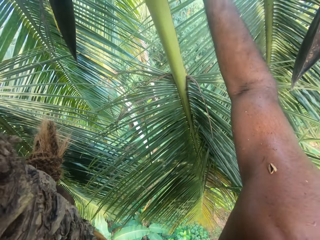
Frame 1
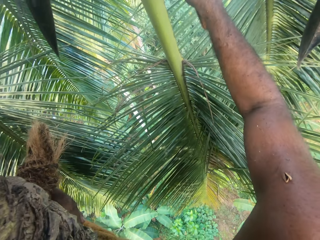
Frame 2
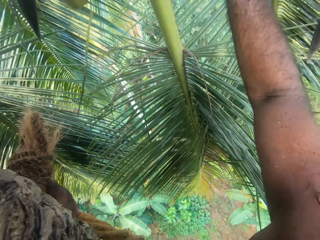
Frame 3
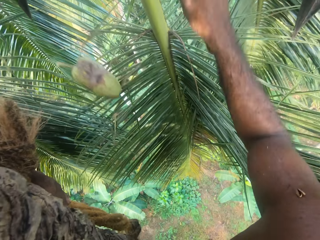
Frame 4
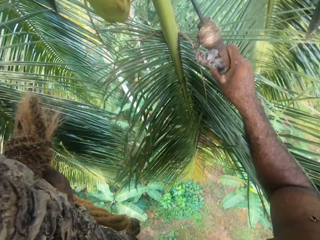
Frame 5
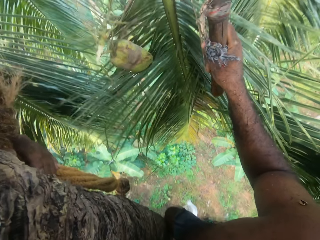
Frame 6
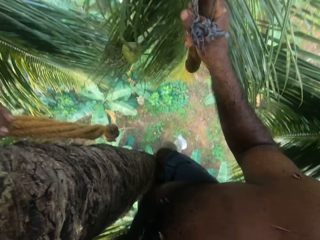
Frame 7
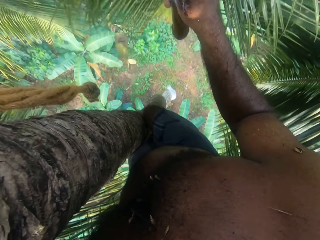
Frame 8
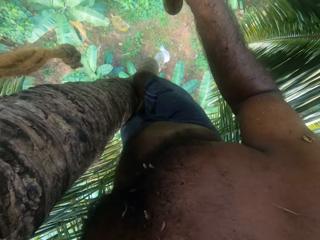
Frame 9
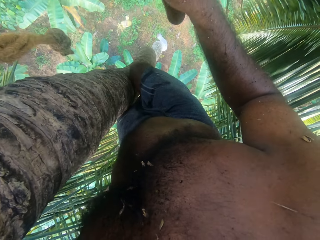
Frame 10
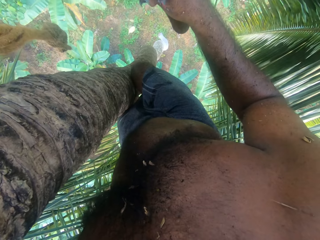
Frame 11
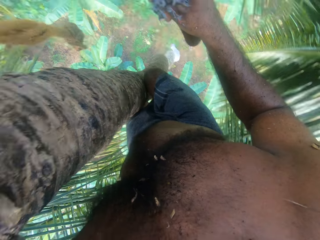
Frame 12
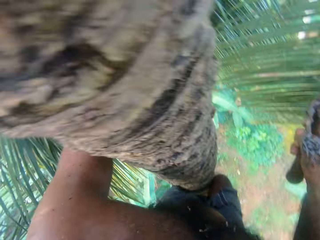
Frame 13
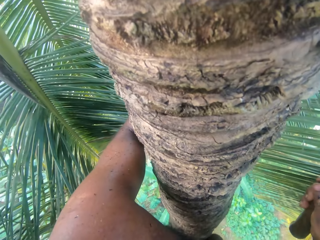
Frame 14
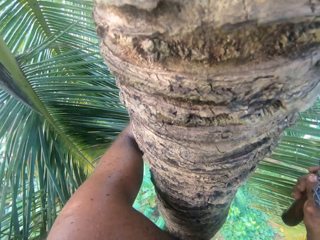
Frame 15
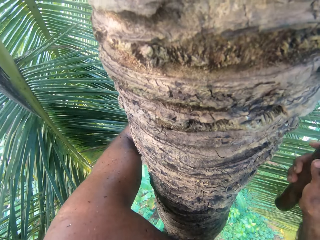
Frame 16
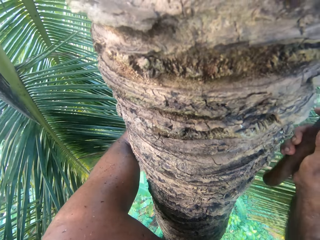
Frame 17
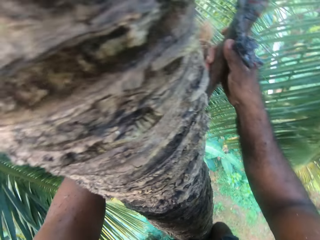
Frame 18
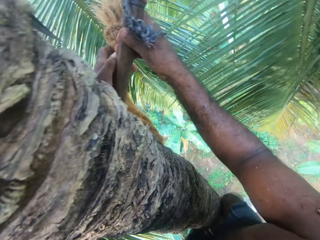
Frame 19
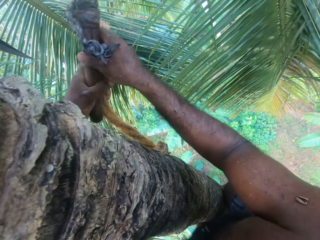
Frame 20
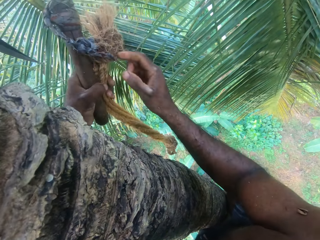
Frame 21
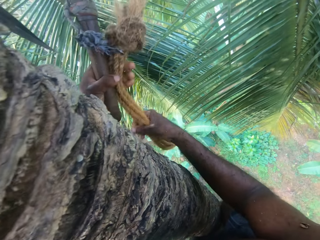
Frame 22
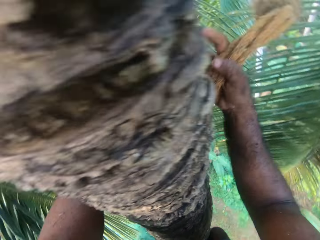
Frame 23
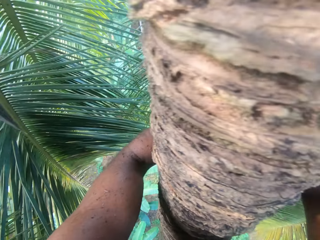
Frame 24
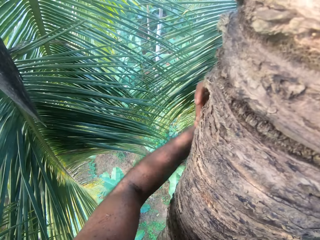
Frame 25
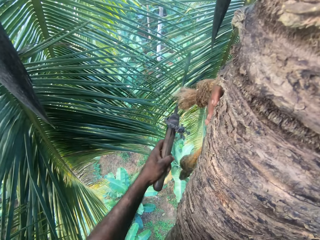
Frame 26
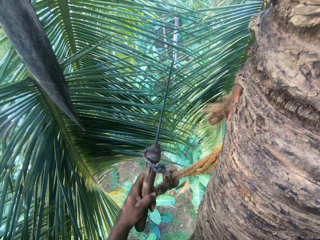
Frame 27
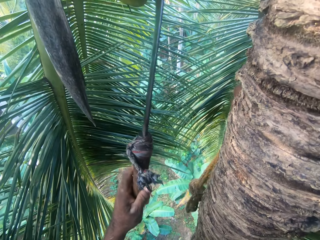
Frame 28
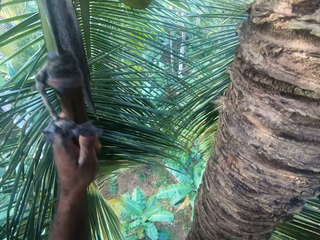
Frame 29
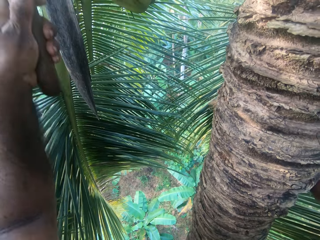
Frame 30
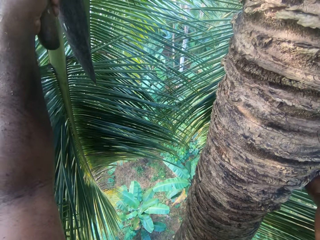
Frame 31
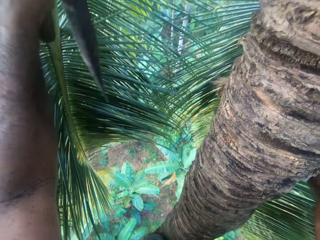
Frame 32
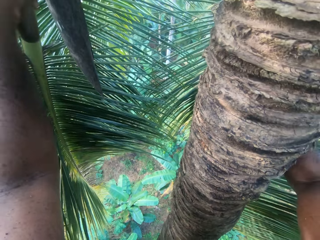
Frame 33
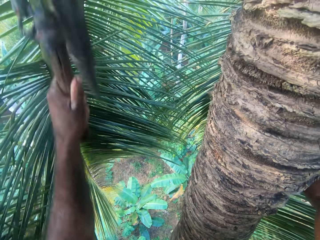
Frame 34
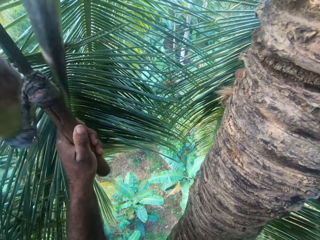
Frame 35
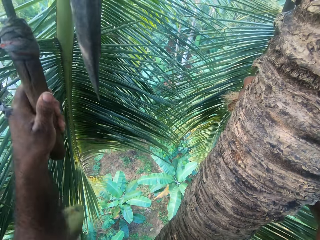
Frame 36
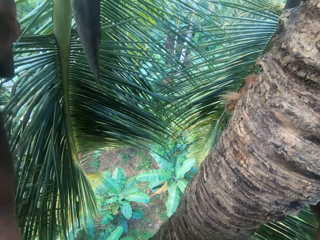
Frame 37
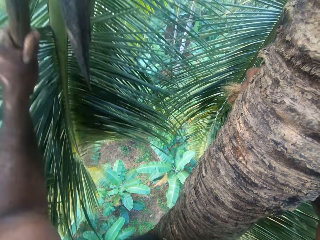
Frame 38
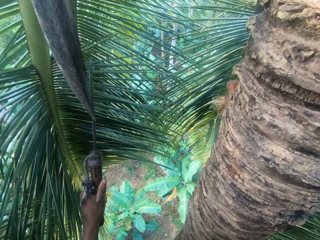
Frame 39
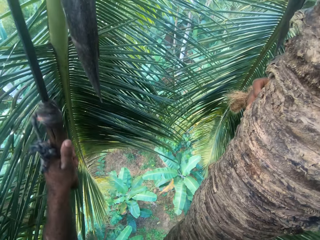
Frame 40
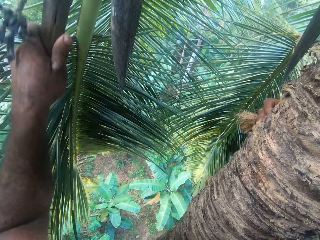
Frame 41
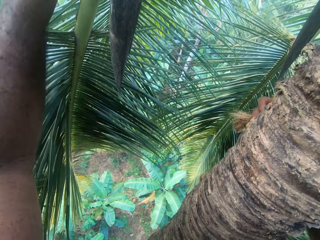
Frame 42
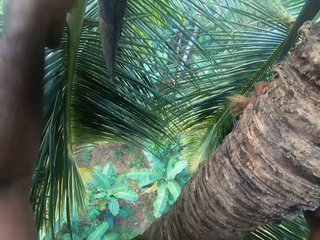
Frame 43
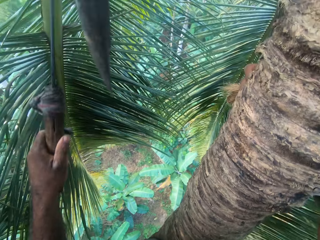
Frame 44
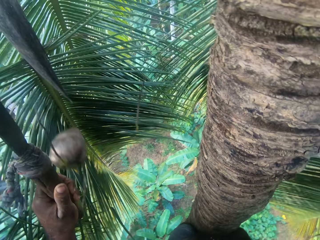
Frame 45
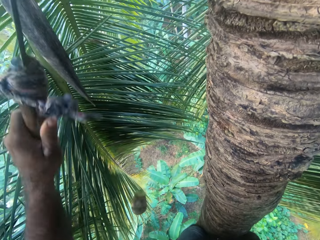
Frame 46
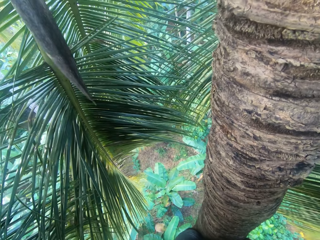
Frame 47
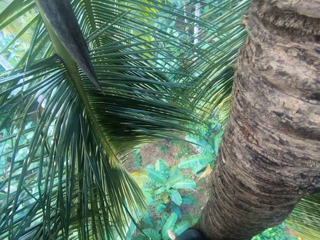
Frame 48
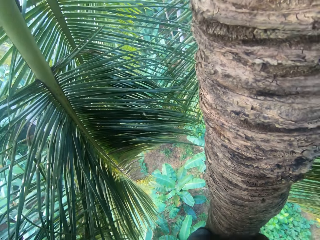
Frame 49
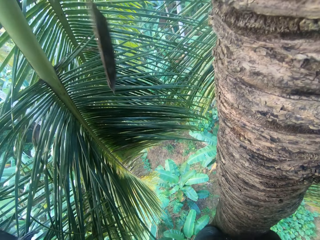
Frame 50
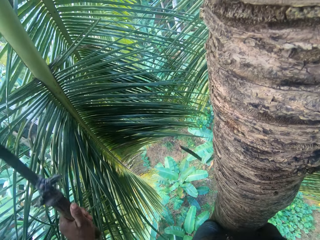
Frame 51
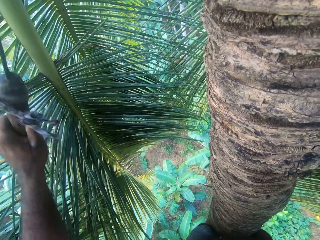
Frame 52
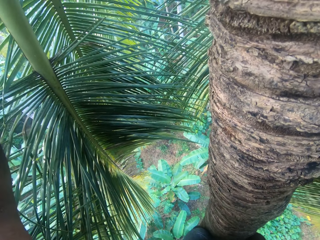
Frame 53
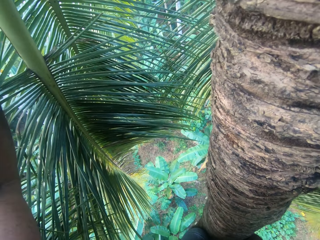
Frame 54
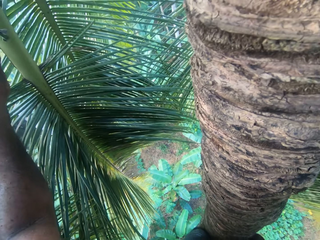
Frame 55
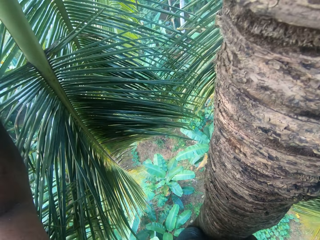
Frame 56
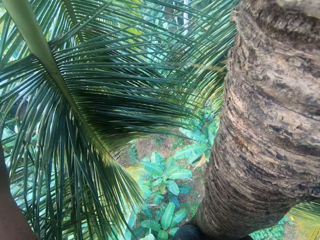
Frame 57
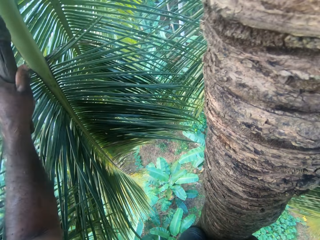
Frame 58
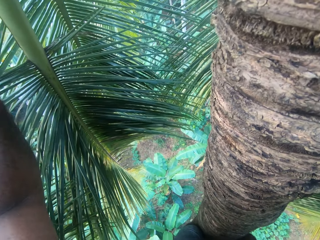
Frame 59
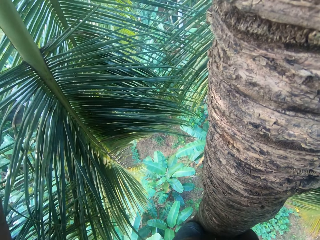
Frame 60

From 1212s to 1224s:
The camera wearer looks at the falling coconuts. He holds a scissors with his left hand. He takes the panga with his left hand. He looks at the branches, moves a sickle and takes the rope with his right hand. He cuts the coconuts from the tree with the sickle. He cuts with the sickle.

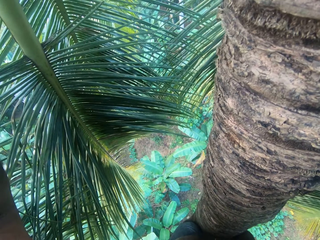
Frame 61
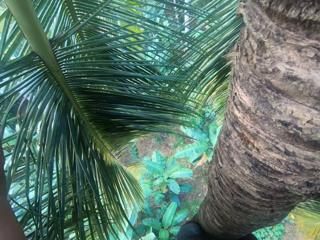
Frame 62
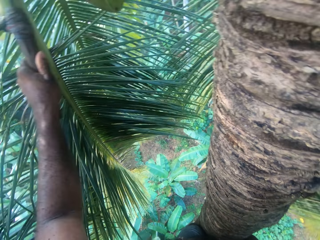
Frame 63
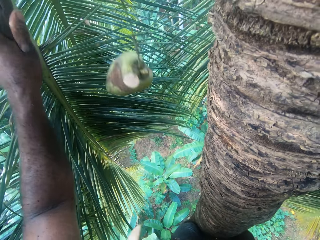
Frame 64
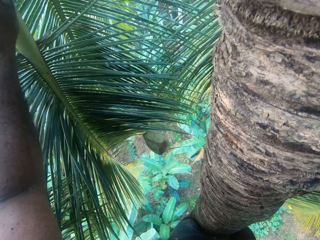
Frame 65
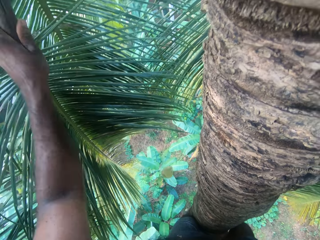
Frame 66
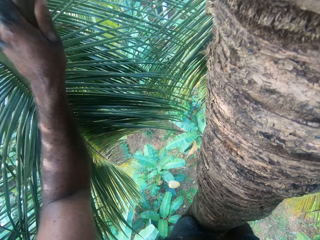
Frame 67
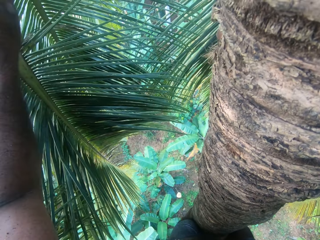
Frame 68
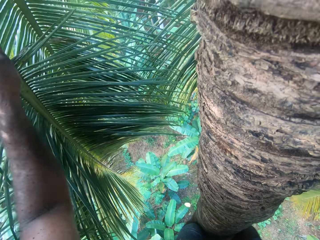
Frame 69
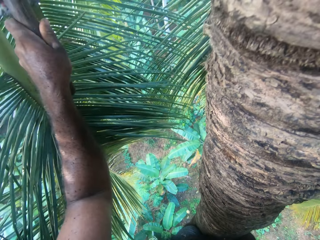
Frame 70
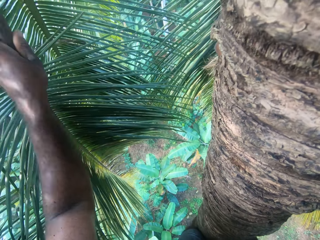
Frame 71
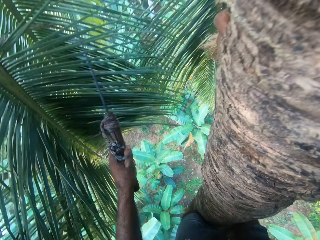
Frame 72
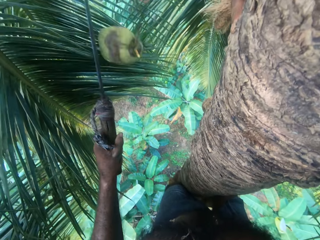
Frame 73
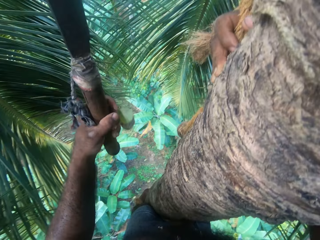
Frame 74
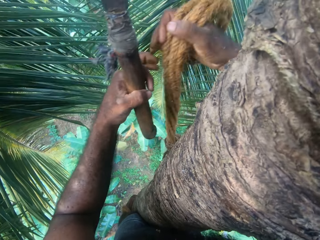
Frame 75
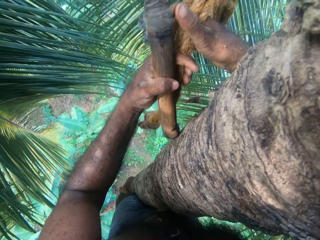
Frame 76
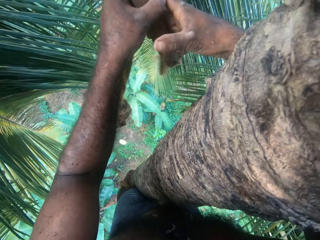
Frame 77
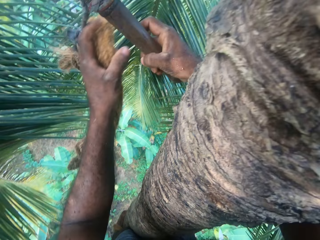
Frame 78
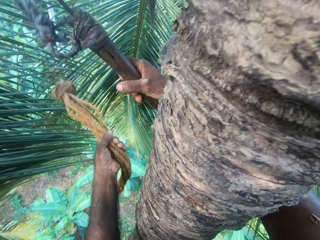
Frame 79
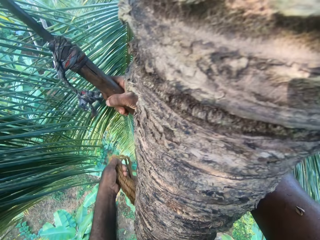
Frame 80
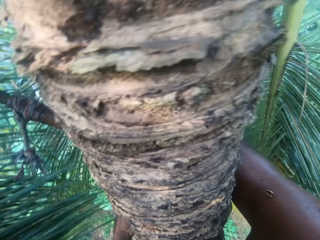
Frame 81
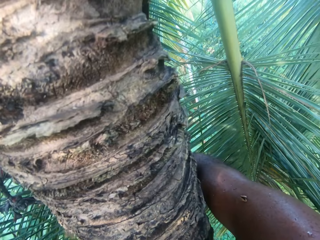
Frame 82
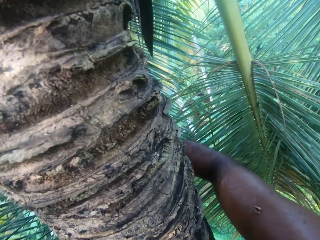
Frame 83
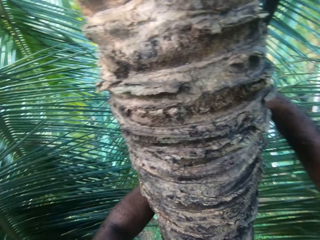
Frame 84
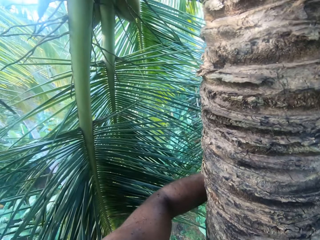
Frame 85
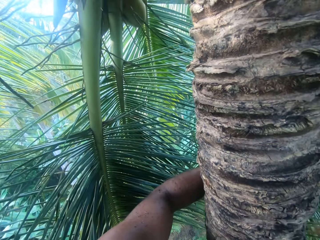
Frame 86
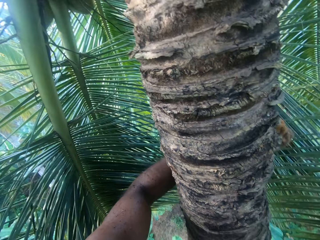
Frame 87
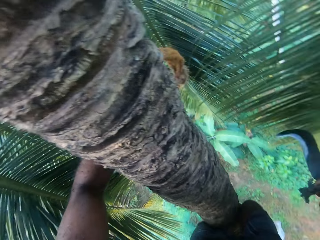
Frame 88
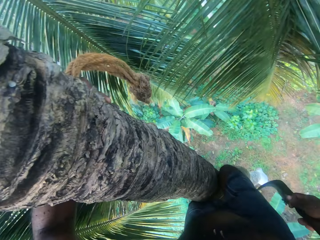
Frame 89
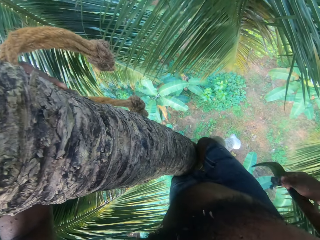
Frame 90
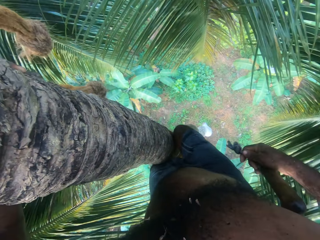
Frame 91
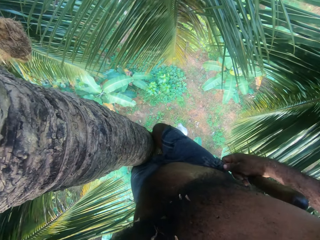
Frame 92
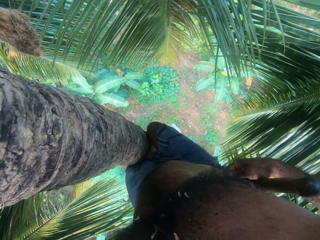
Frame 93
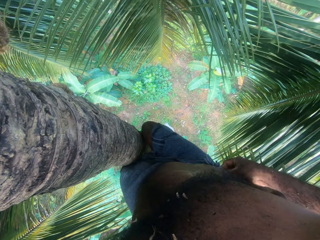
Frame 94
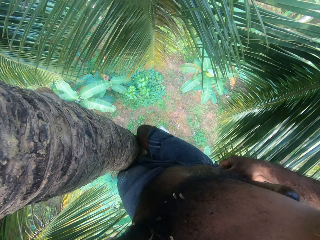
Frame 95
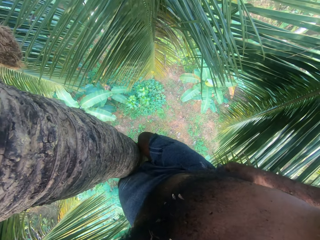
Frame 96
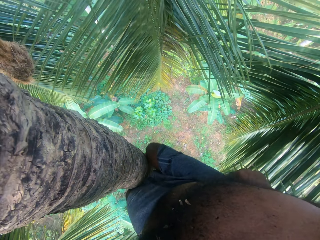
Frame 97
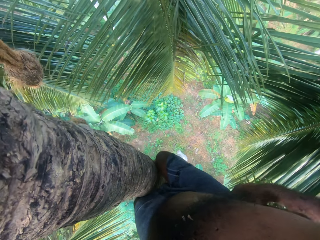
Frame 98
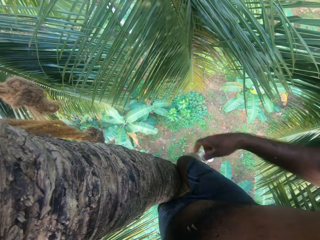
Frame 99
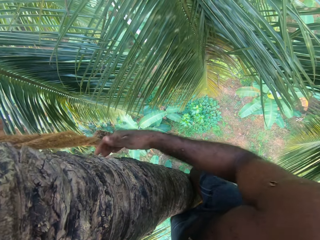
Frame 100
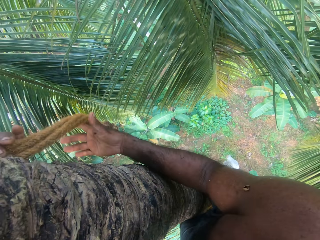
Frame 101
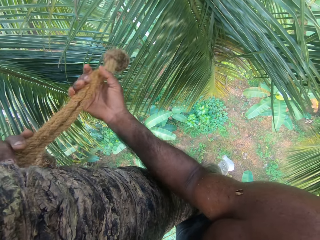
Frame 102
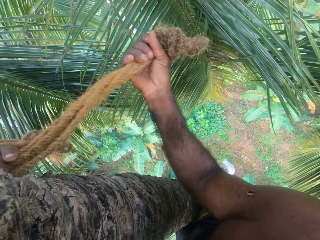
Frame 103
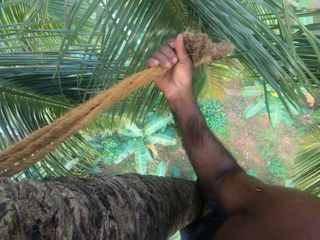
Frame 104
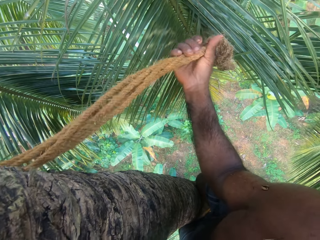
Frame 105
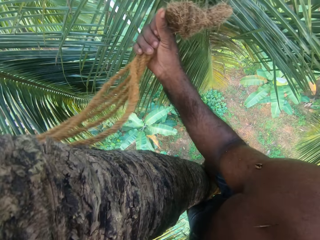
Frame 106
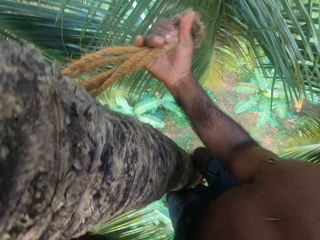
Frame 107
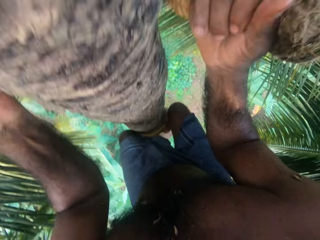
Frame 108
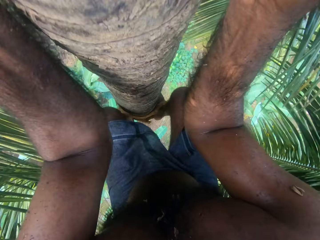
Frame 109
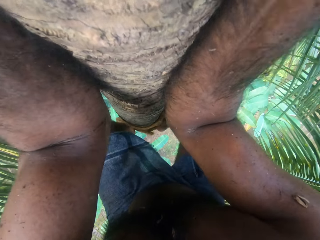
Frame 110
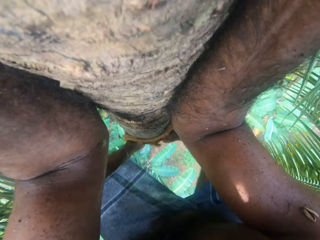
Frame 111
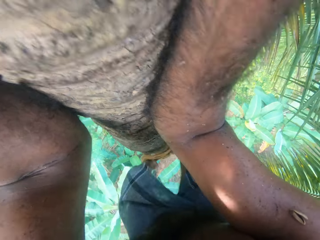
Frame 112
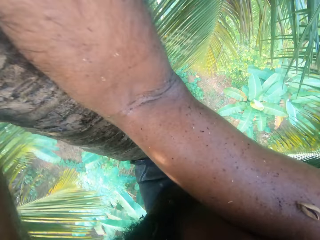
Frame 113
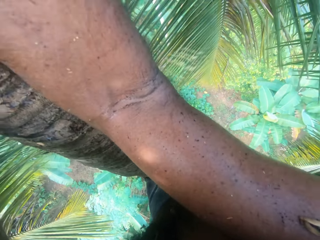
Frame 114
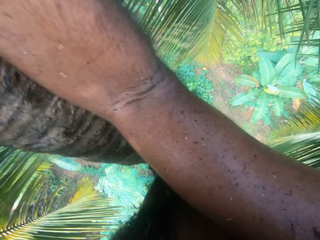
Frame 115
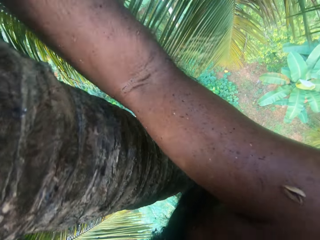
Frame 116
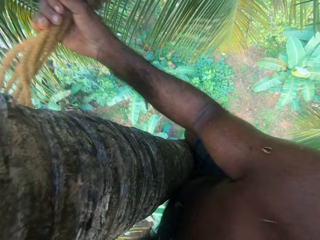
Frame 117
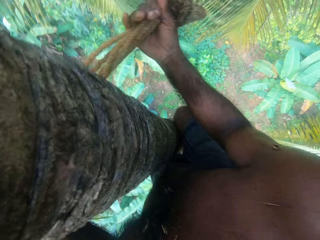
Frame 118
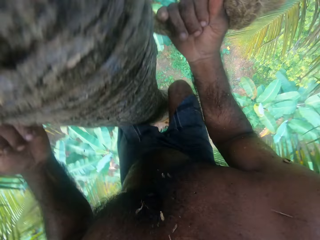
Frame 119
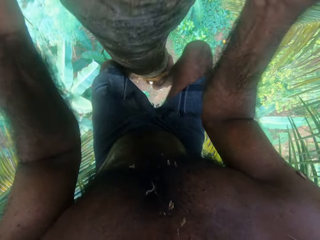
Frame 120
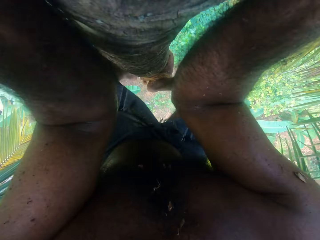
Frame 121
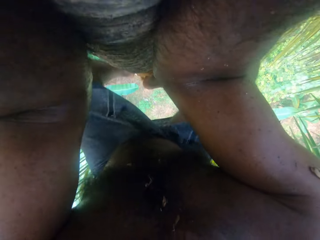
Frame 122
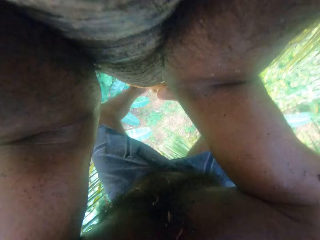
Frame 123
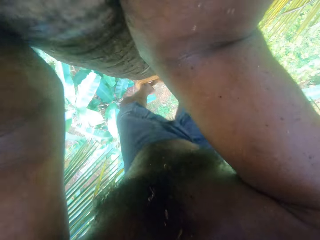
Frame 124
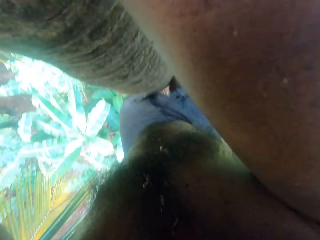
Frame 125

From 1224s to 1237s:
The camera wearer looks at a falling coconut. He takes the rope from his right hand with his left hand. He takes the panga from his left hand with his right hand. He holds a sickle with his right hand. He looks at the coconut branches. He looks at the ground. He hangs the panga on his pants. He holds a coconut tree. He holds the rope with both hands. He climbs down the tree. He supports himself with the rope. He lowers his legs. He lowers his hands.
